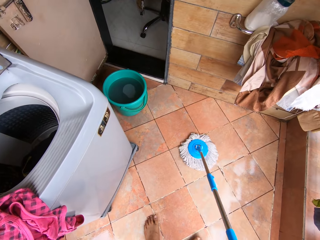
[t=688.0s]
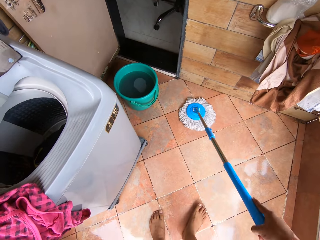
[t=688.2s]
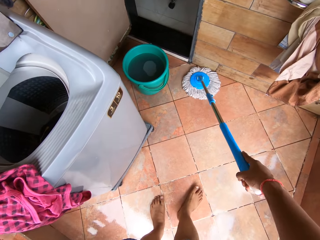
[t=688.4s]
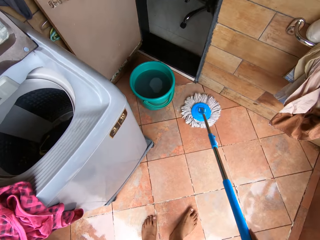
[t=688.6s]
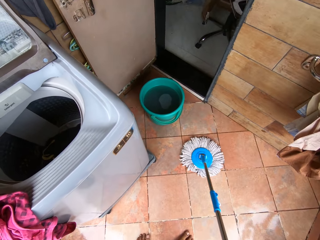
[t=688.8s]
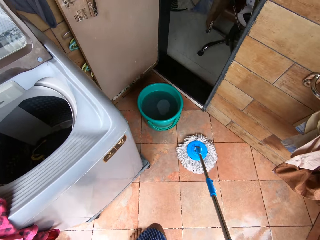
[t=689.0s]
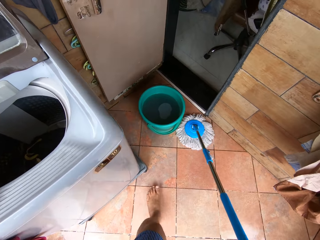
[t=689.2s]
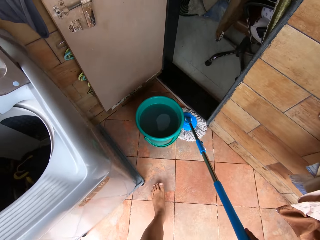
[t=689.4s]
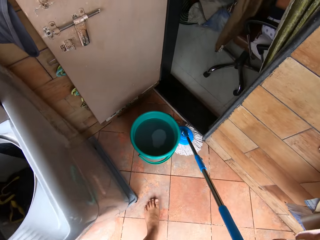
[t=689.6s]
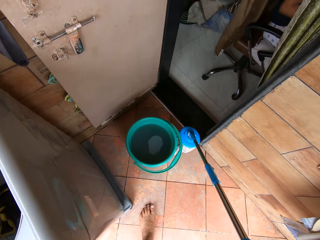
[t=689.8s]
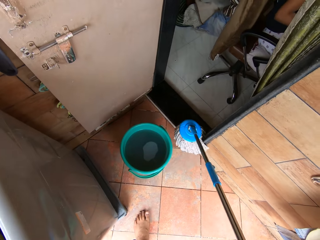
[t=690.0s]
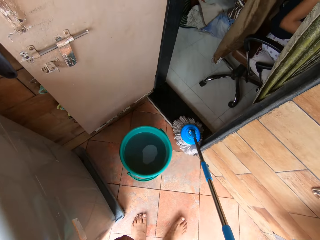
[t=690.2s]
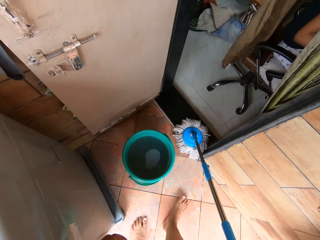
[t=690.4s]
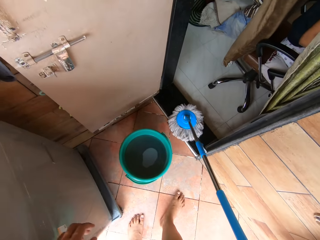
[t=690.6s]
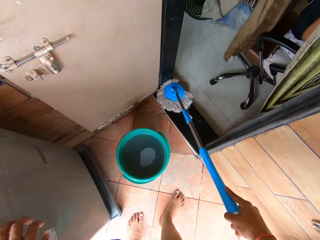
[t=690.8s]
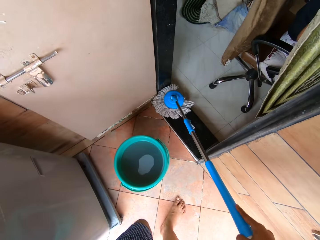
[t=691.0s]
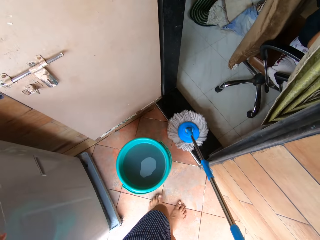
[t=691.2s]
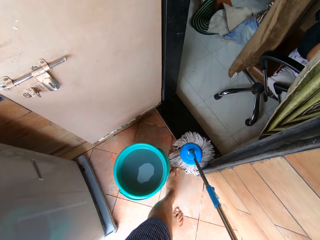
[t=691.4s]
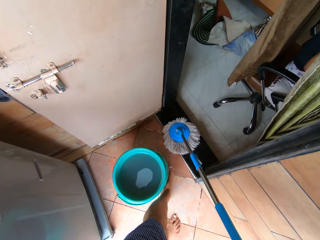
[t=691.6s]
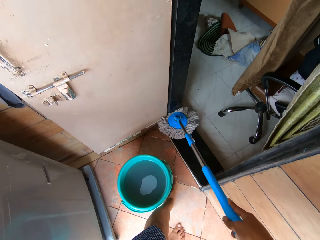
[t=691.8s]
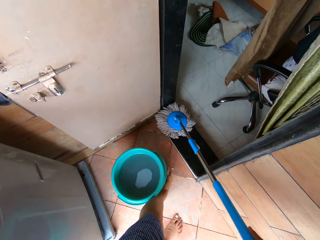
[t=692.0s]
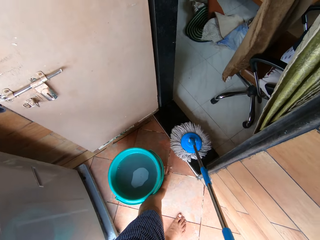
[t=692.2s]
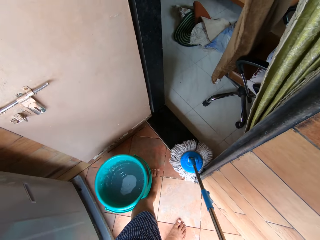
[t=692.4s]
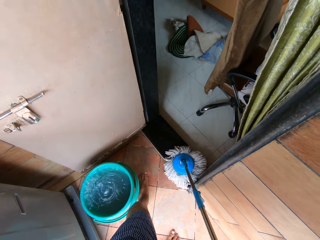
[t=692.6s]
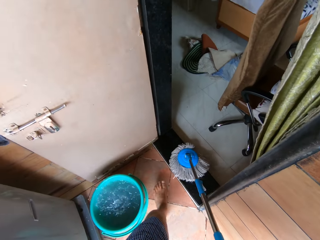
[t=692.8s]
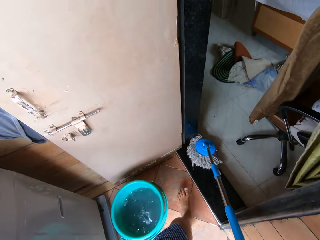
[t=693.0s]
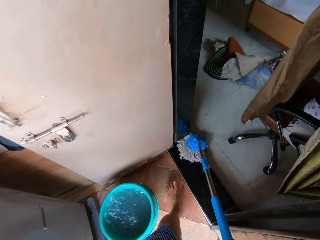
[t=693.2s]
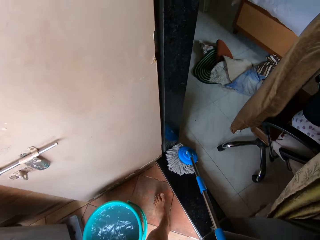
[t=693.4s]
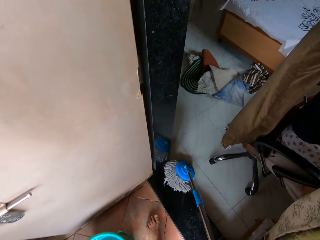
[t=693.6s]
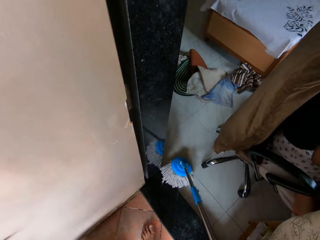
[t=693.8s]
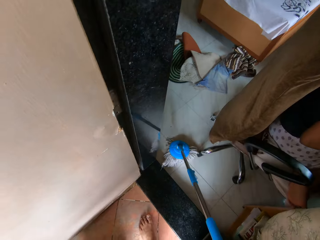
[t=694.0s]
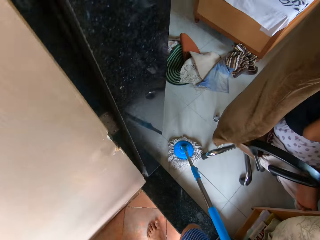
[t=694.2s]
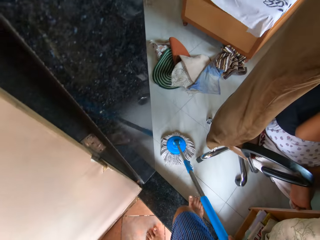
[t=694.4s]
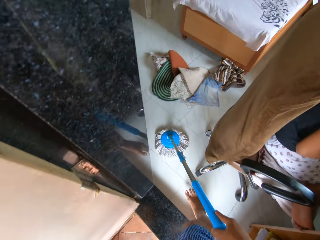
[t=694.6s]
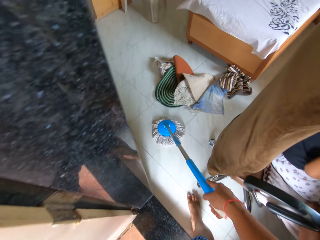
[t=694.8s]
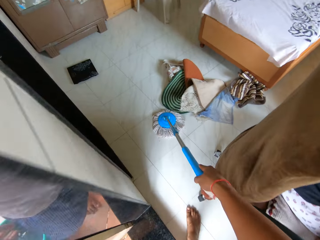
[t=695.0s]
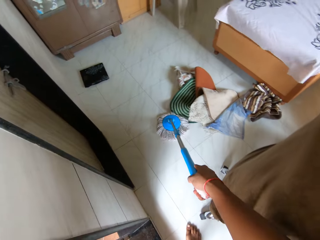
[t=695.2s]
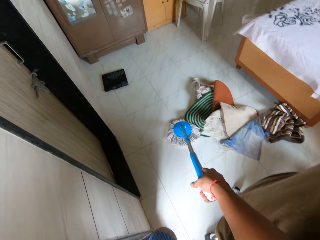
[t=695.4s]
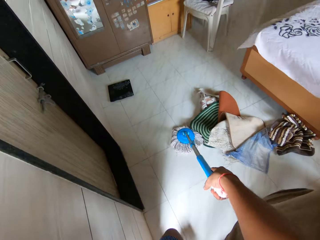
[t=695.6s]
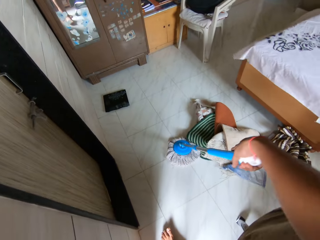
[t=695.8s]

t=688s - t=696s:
The camera wearer moves a bucket of water on the floor with his left leg. He enters the bedroom. He mops the floor with the mopping stick in his right hand.

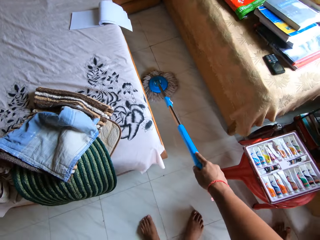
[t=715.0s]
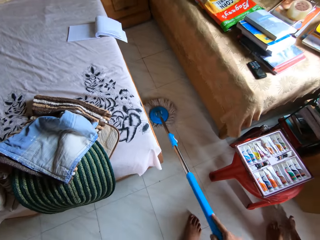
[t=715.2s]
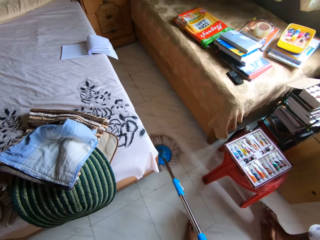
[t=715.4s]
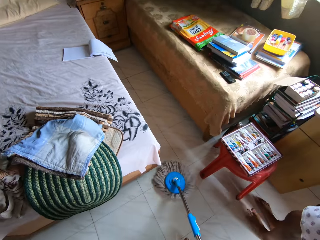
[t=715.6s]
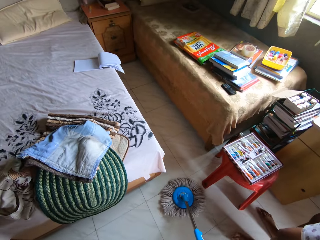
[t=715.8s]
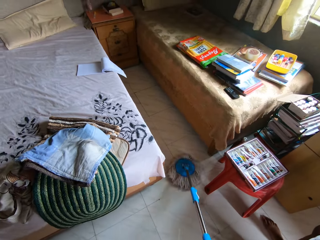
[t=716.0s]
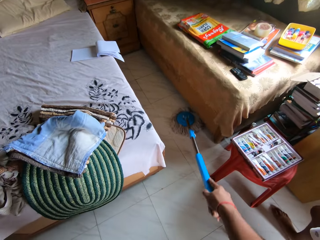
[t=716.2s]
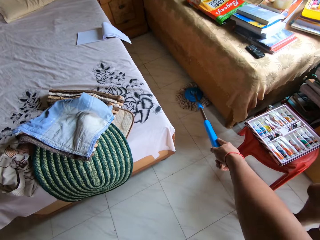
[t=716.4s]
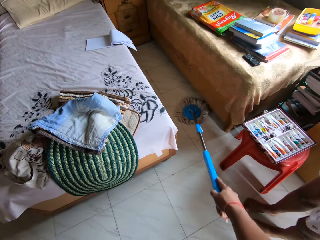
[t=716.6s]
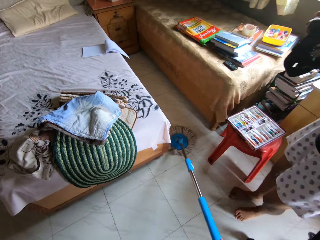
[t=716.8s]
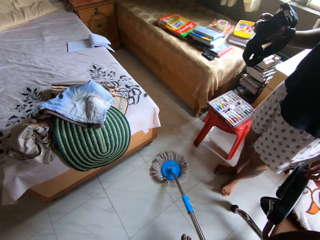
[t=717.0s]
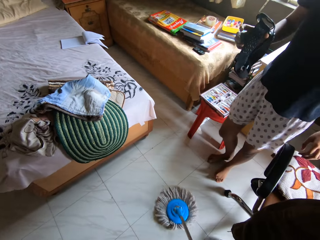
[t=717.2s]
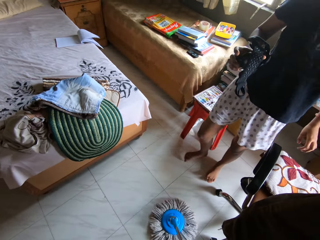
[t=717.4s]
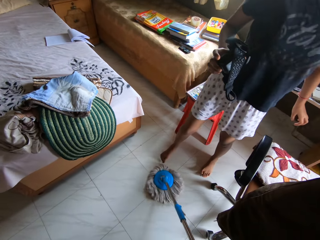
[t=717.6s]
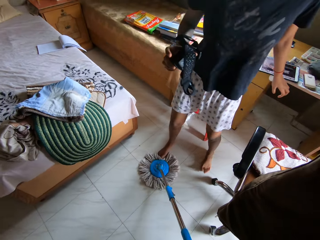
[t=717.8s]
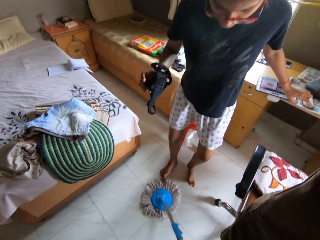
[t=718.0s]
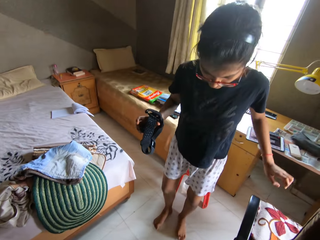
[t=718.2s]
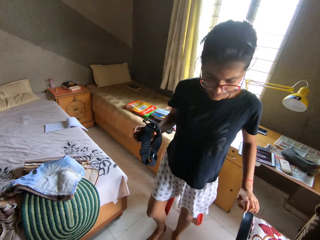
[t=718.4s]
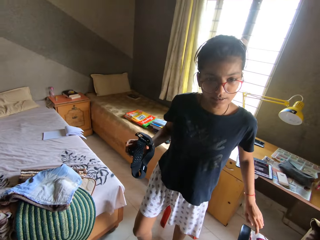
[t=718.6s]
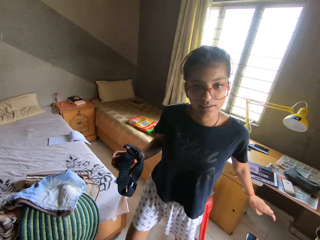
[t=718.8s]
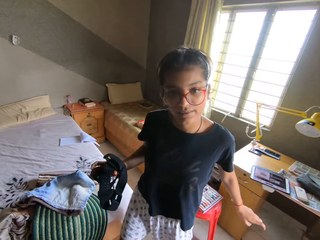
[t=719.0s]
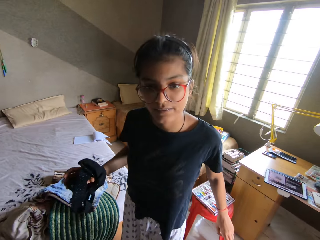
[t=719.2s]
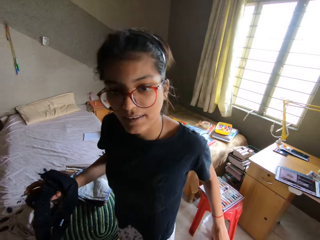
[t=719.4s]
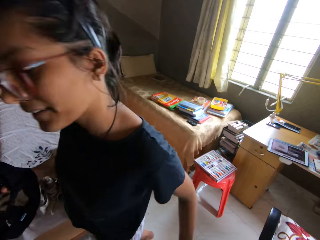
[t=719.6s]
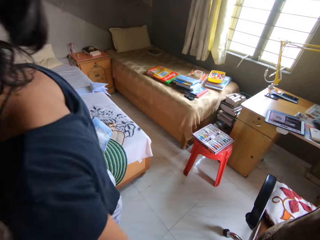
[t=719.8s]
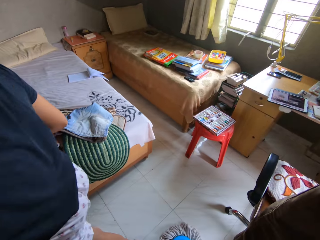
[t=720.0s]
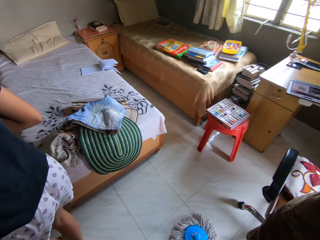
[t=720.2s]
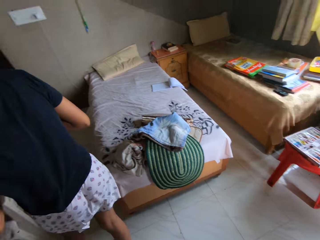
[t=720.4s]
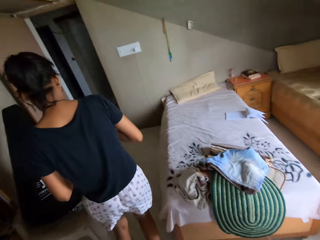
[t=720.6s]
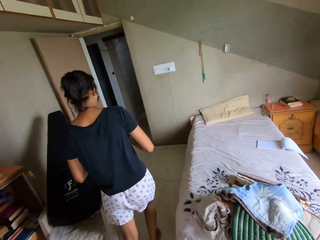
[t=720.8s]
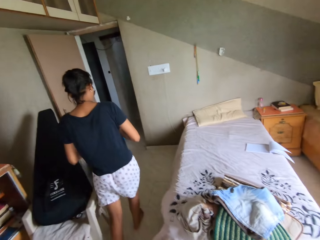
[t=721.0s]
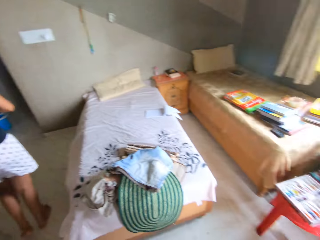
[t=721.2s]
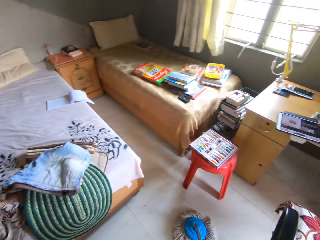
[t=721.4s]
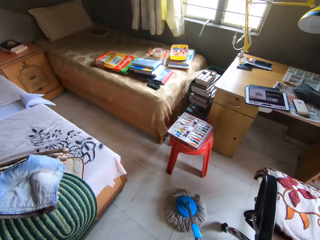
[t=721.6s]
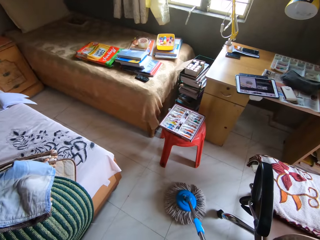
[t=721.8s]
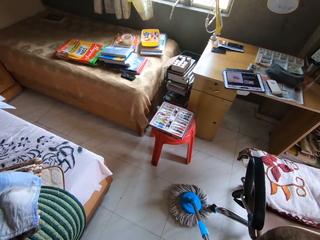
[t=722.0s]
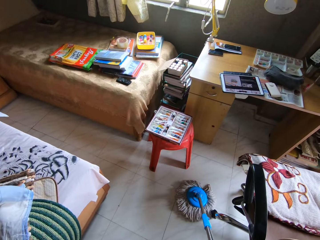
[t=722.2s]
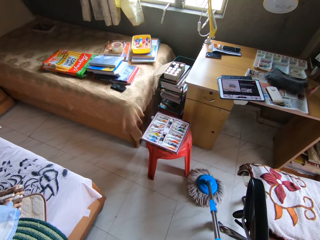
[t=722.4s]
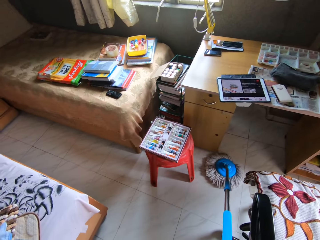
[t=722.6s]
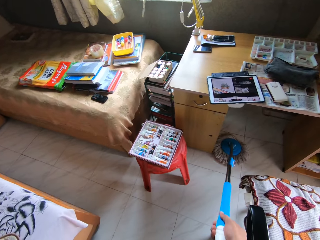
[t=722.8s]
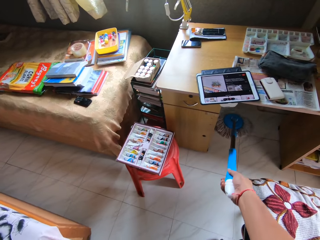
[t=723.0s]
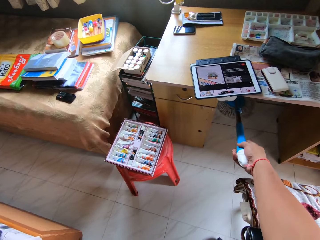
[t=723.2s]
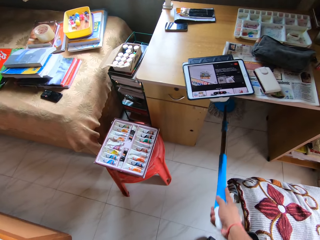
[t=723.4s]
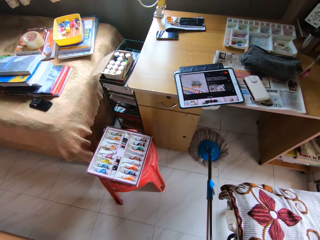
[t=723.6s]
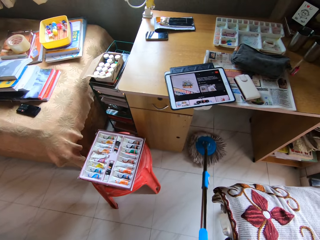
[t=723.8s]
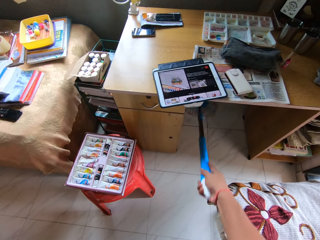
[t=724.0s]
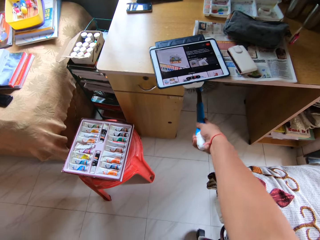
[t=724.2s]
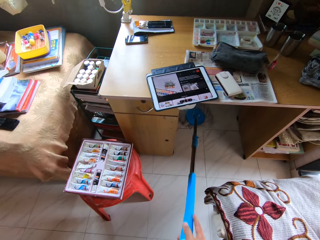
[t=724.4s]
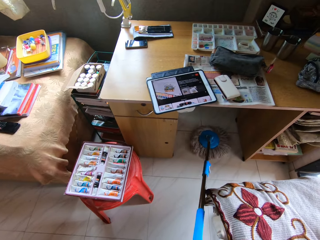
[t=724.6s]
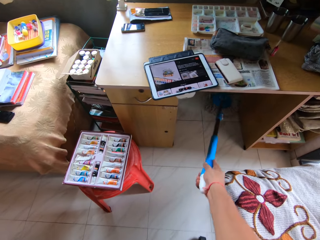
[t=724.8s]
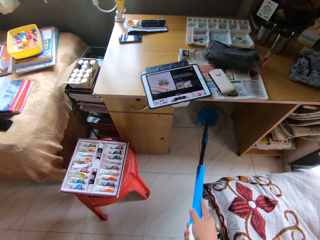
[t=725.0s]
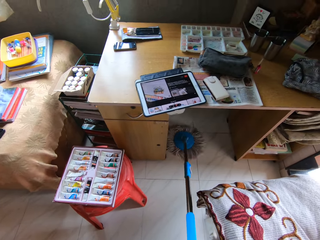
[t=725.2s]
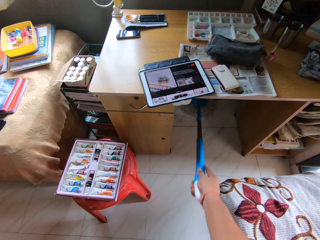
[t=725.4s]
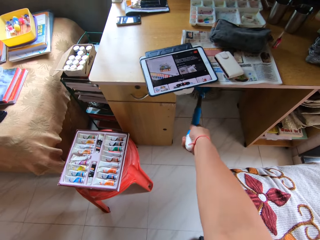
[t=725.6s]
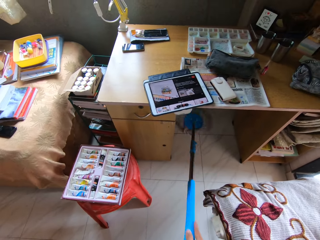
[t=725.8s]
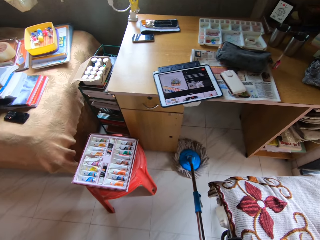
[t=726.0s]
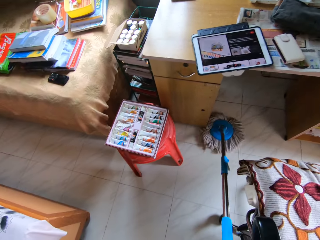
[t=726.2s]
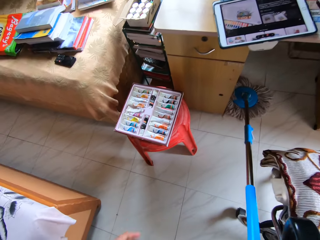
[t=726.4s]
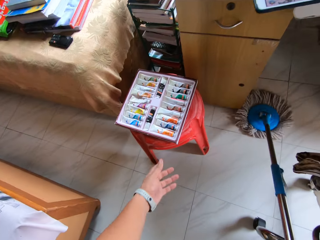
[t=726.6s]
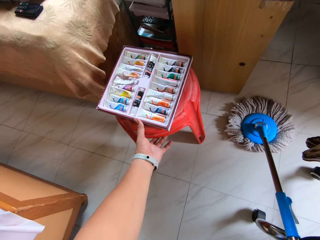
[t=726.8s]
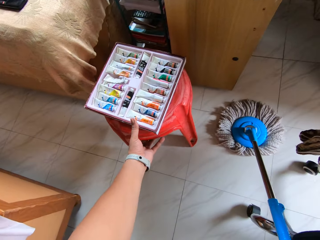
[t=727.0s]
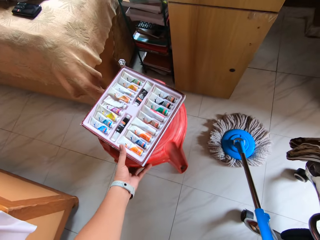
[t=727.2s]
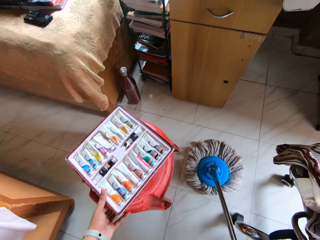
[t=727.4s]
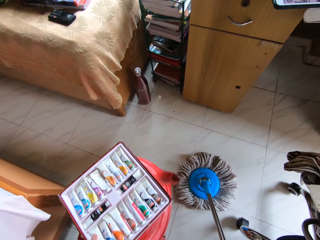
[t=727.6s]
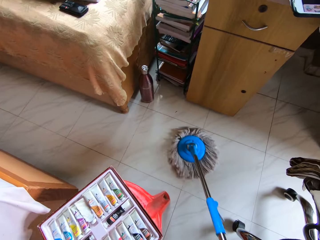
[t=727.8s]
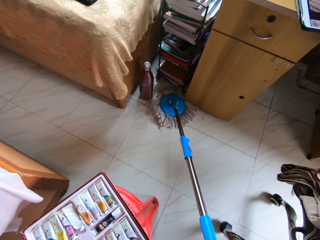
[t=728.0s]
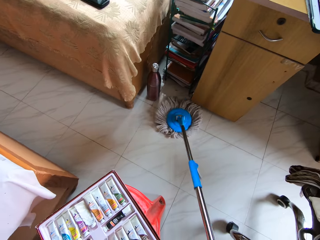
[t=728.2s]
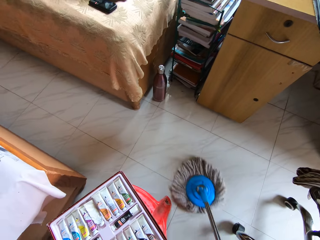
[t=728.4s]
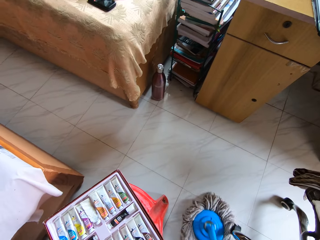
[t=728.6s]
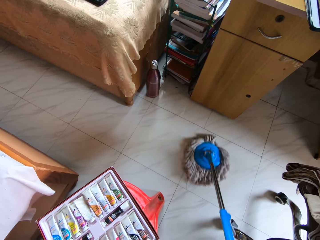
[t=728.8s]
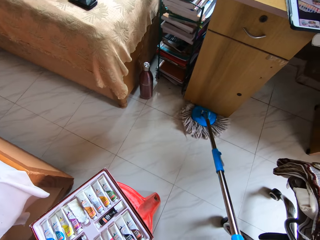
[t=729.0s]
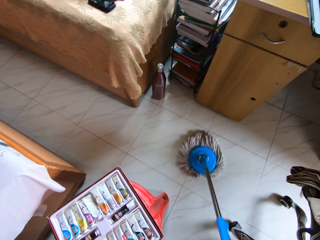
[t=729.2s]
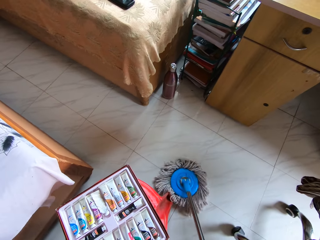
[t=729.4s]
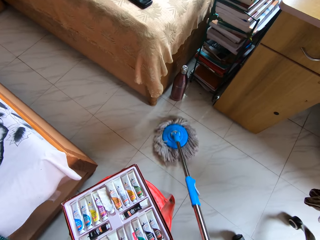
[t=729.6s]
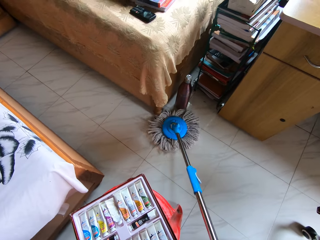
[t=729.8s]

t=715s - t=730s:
A woman walks past the camera wearer with a head camera in her right hand. The camera wearer looks at the woman. He mops the floor with the mop. He moves a plastic stool on the floor with his left hand. He mops the floor with the mopping stick in his right hand.
